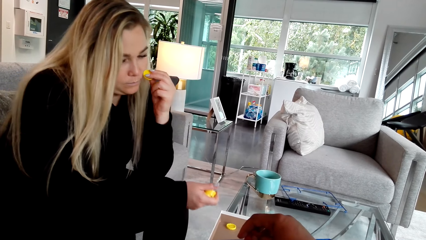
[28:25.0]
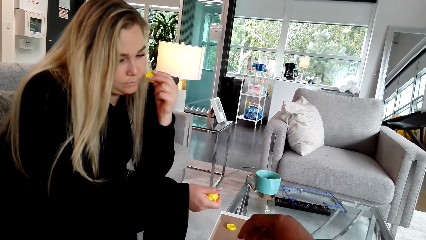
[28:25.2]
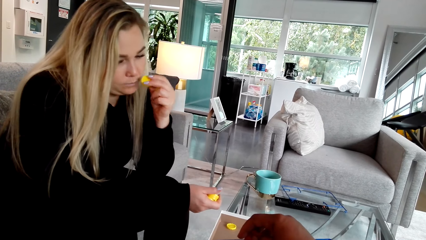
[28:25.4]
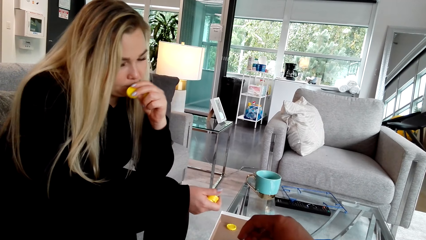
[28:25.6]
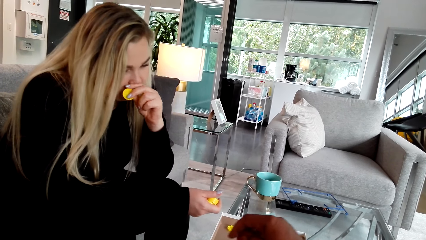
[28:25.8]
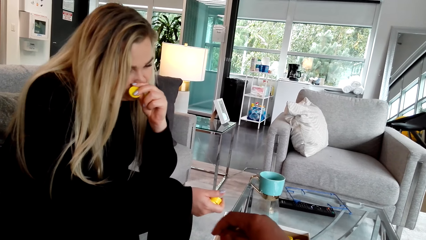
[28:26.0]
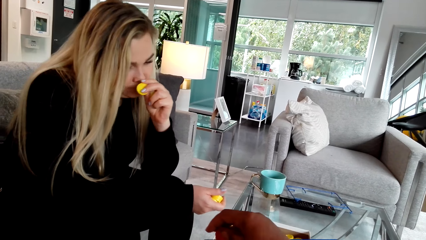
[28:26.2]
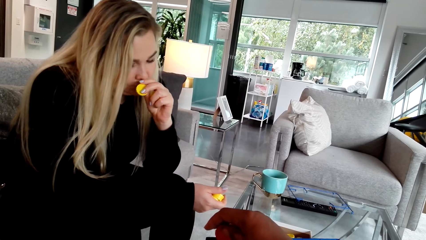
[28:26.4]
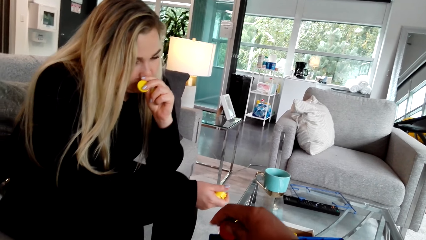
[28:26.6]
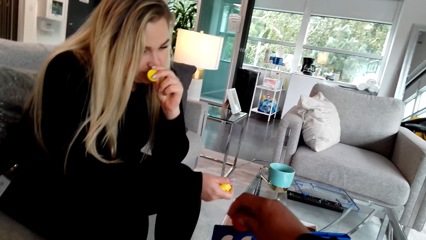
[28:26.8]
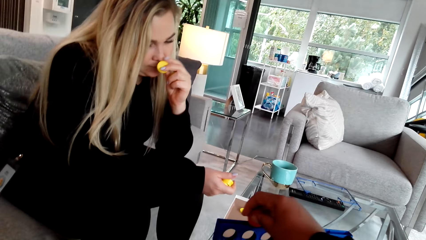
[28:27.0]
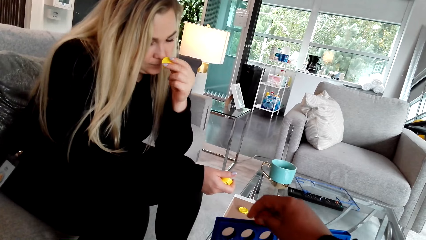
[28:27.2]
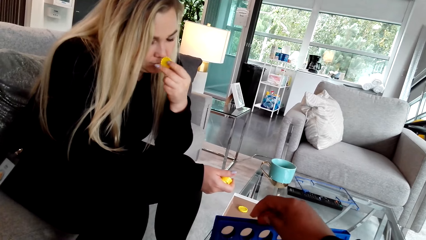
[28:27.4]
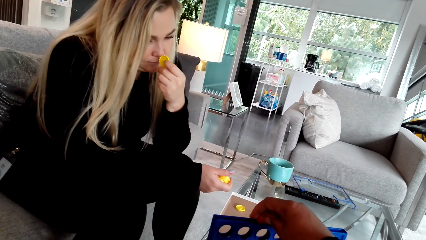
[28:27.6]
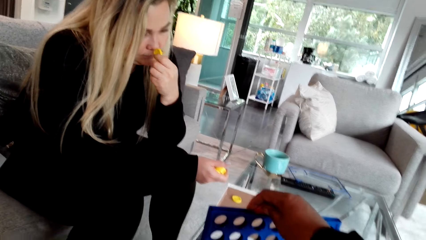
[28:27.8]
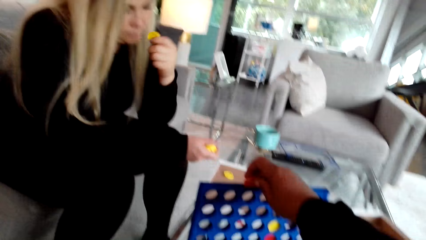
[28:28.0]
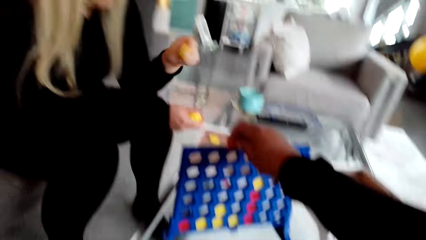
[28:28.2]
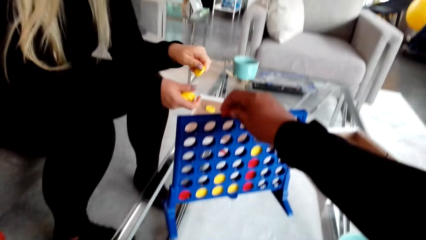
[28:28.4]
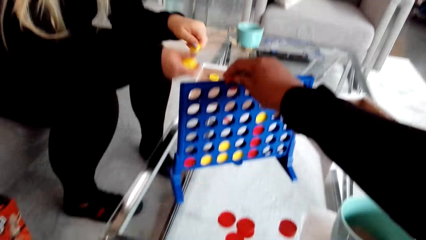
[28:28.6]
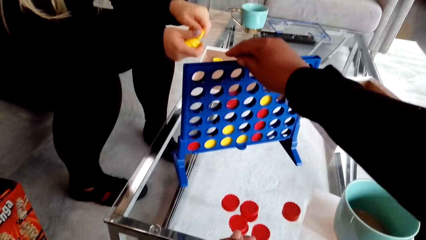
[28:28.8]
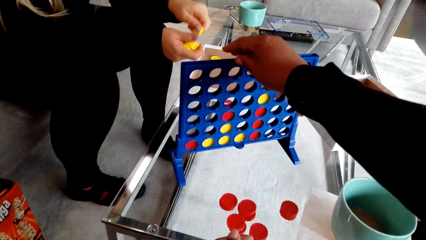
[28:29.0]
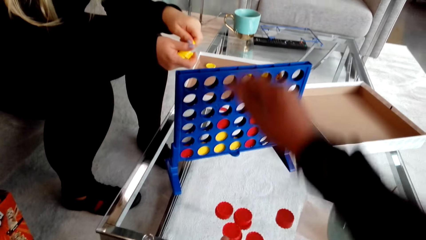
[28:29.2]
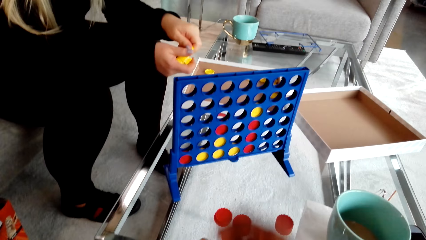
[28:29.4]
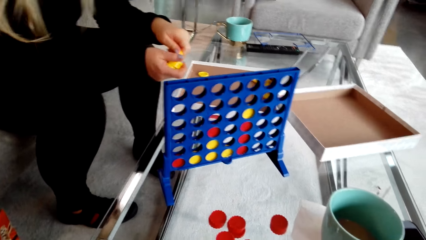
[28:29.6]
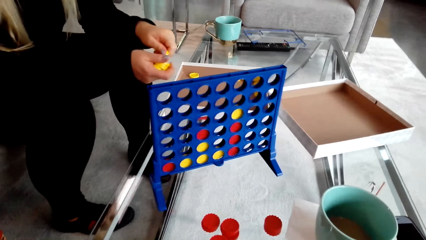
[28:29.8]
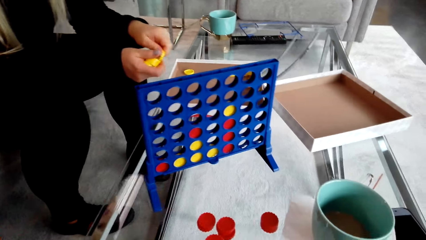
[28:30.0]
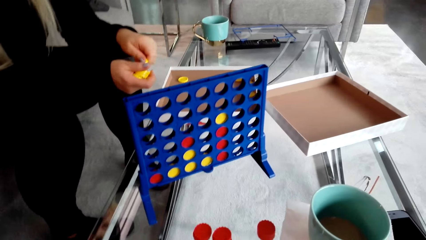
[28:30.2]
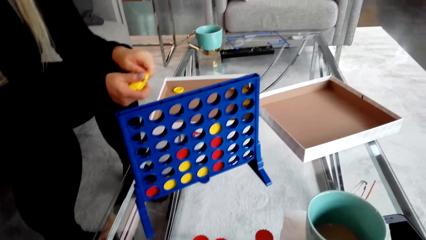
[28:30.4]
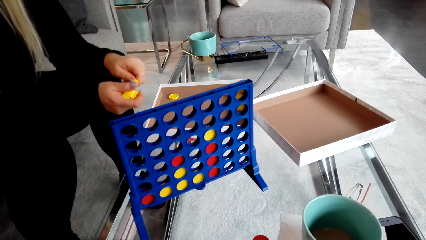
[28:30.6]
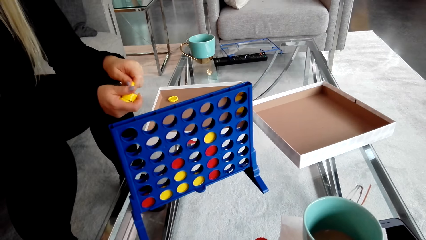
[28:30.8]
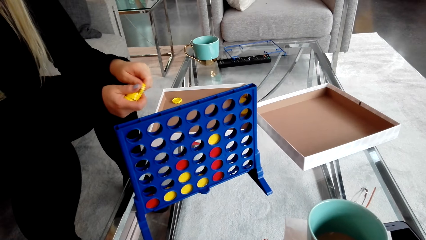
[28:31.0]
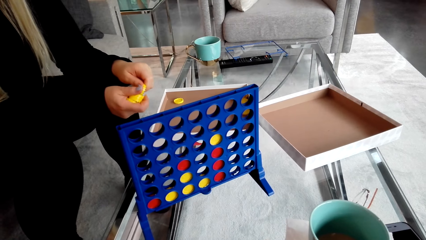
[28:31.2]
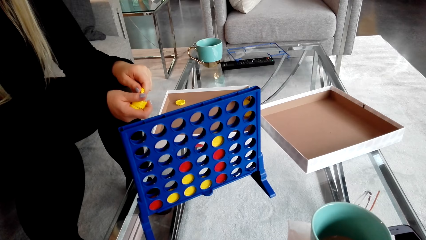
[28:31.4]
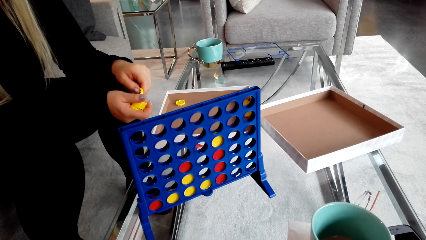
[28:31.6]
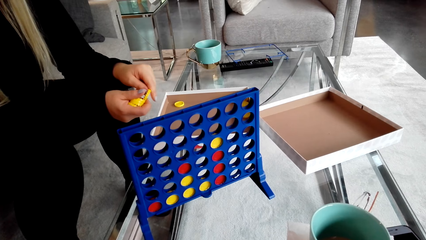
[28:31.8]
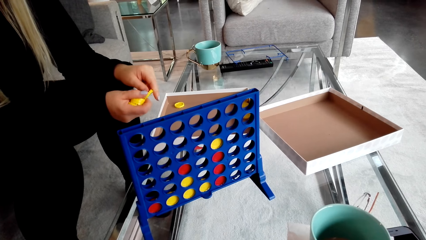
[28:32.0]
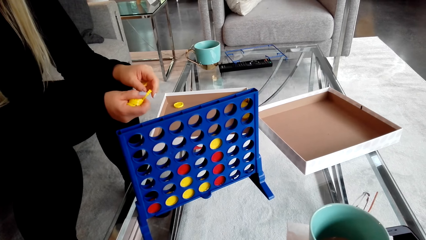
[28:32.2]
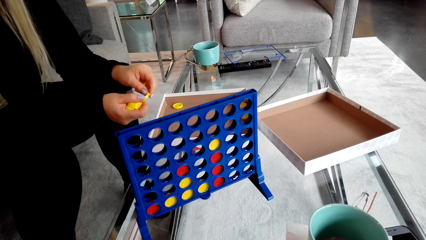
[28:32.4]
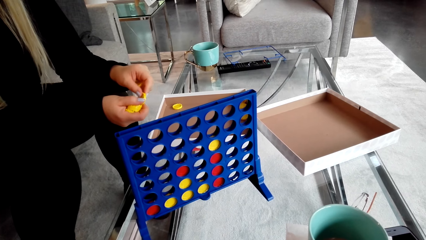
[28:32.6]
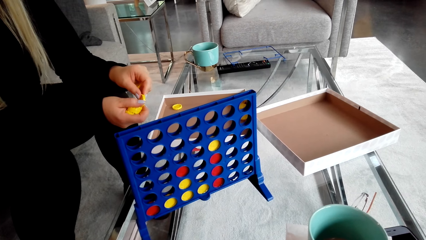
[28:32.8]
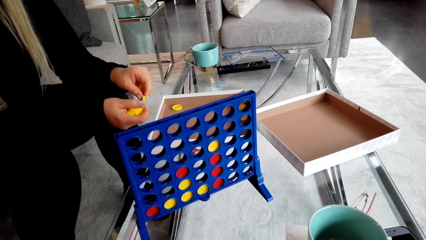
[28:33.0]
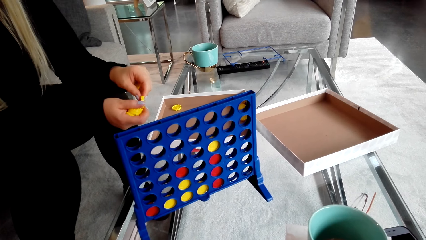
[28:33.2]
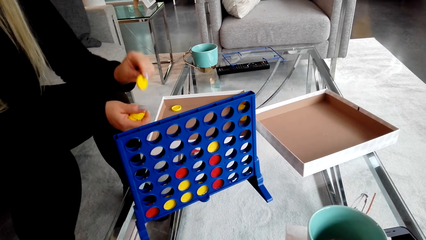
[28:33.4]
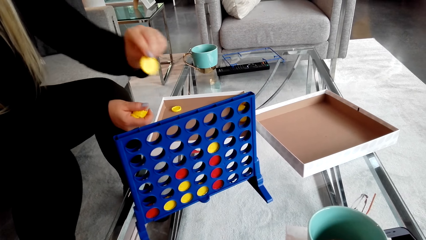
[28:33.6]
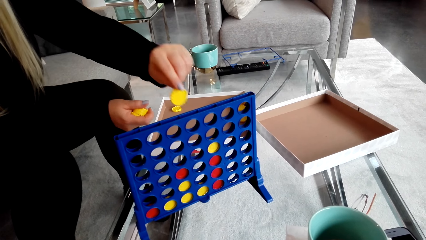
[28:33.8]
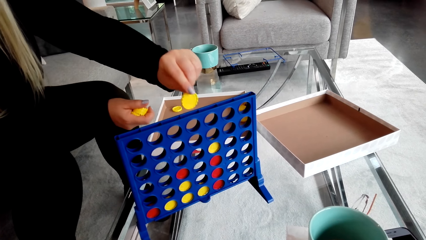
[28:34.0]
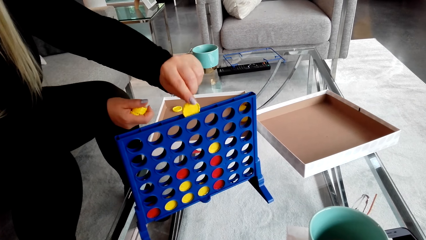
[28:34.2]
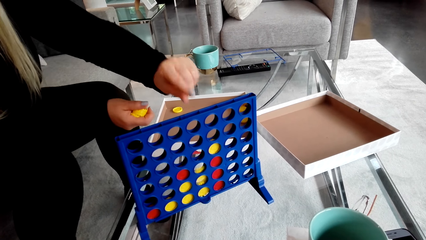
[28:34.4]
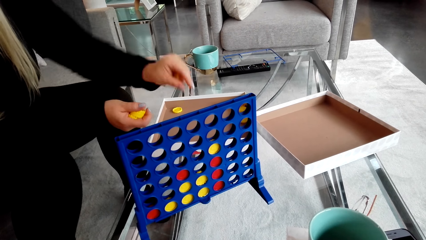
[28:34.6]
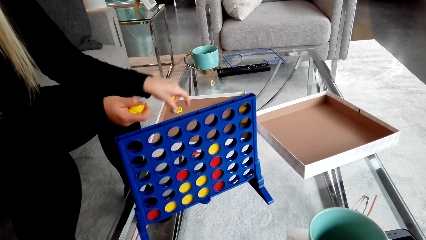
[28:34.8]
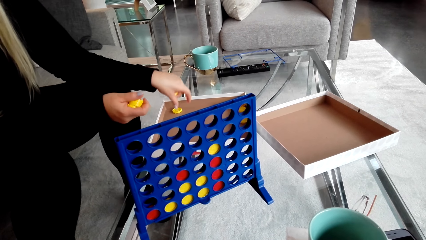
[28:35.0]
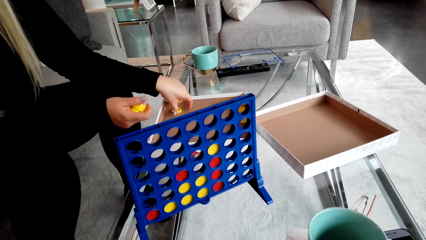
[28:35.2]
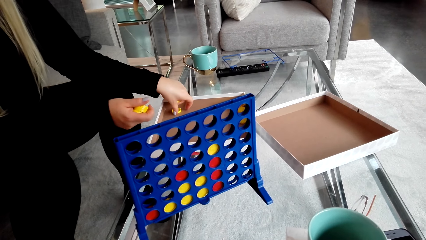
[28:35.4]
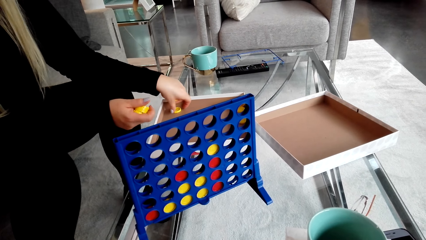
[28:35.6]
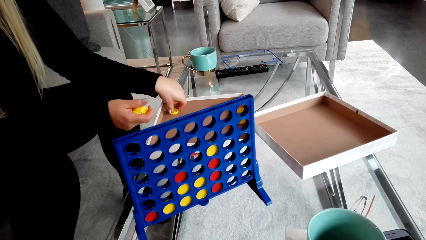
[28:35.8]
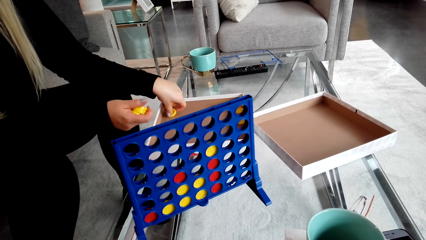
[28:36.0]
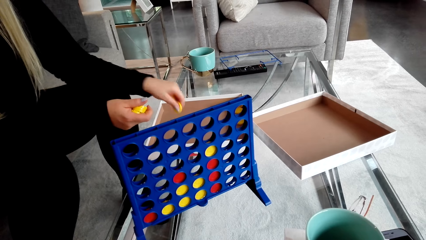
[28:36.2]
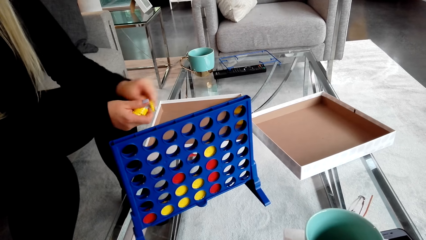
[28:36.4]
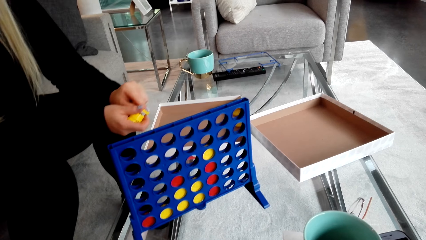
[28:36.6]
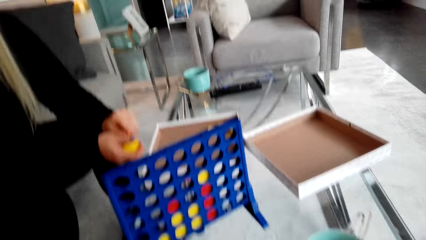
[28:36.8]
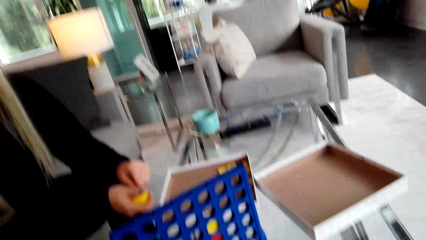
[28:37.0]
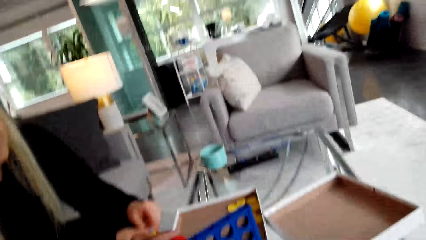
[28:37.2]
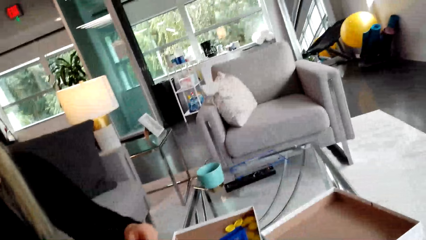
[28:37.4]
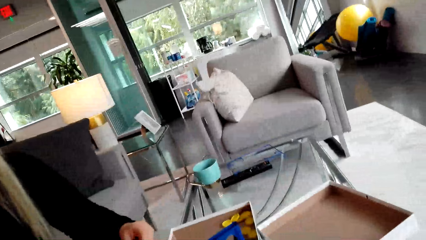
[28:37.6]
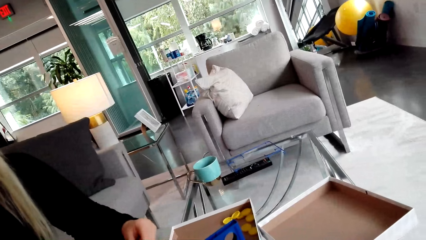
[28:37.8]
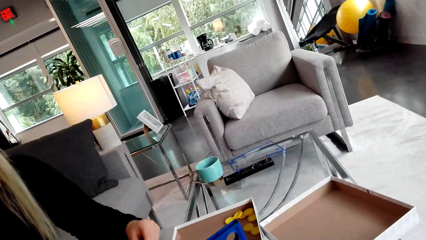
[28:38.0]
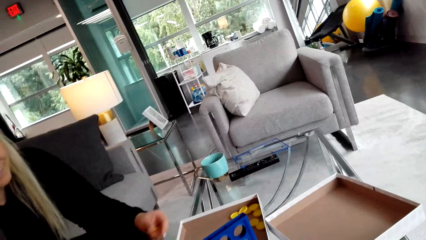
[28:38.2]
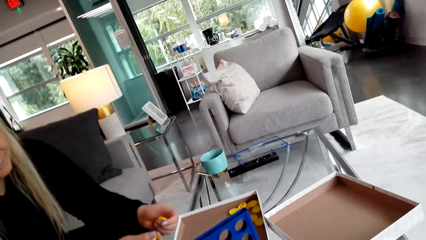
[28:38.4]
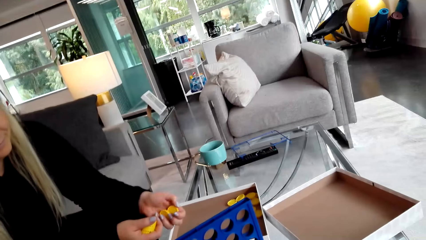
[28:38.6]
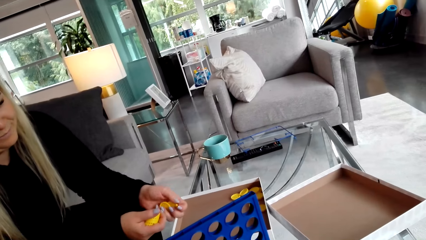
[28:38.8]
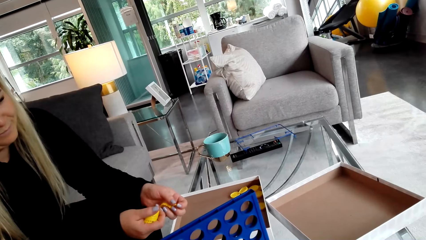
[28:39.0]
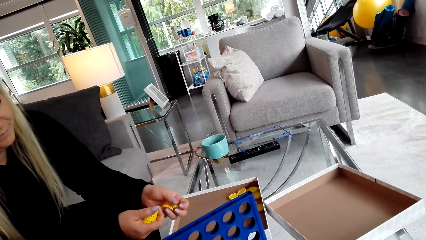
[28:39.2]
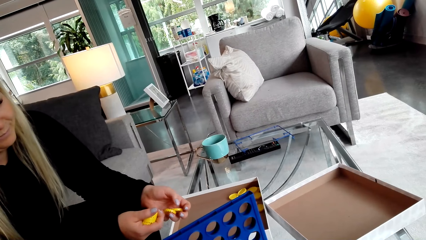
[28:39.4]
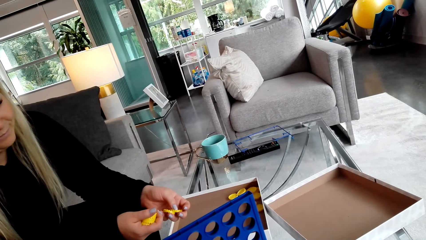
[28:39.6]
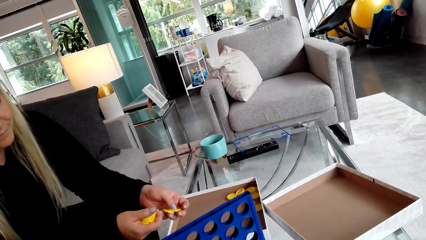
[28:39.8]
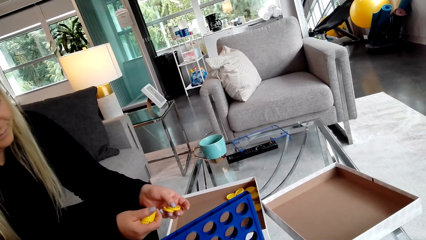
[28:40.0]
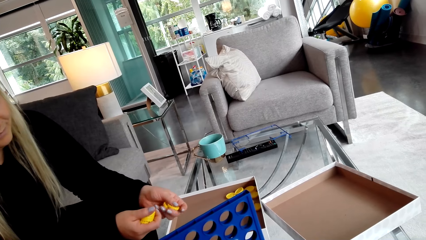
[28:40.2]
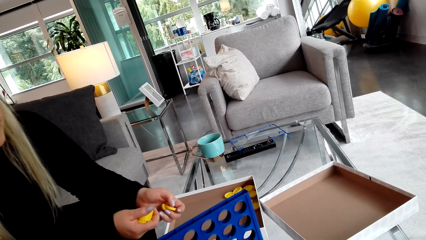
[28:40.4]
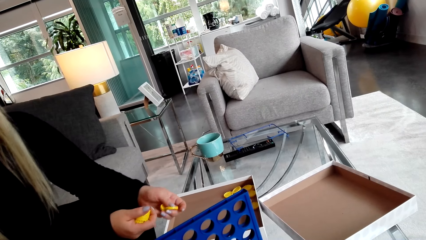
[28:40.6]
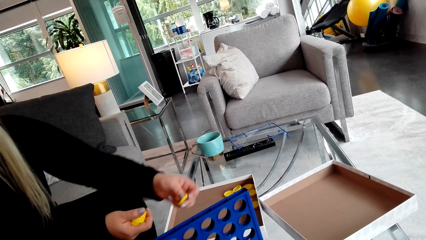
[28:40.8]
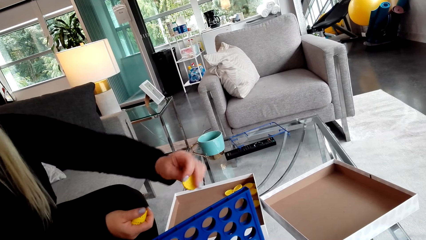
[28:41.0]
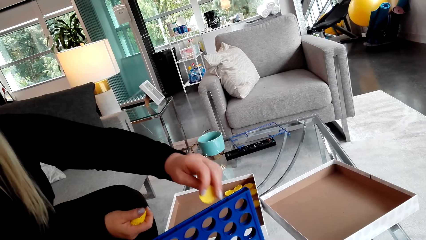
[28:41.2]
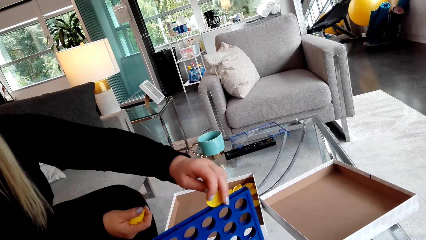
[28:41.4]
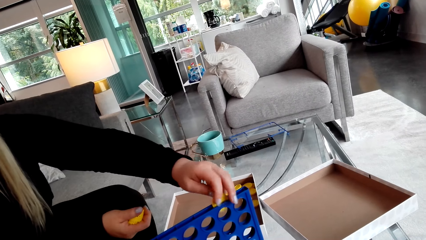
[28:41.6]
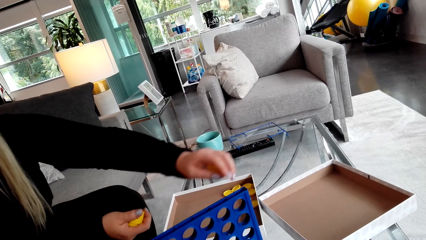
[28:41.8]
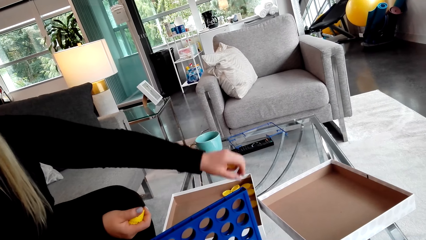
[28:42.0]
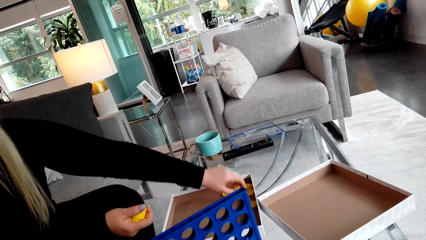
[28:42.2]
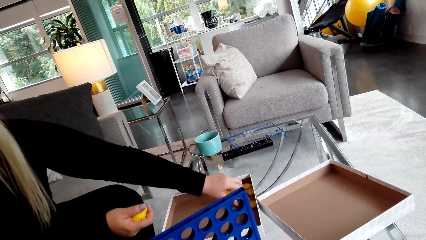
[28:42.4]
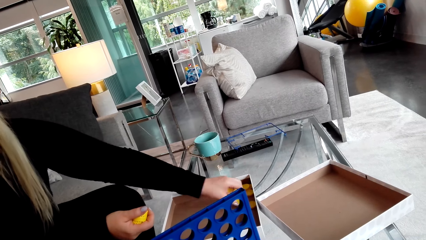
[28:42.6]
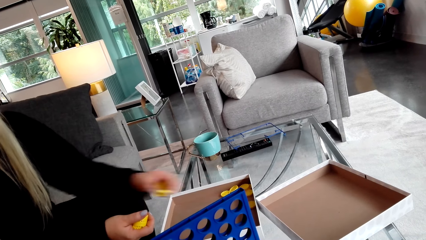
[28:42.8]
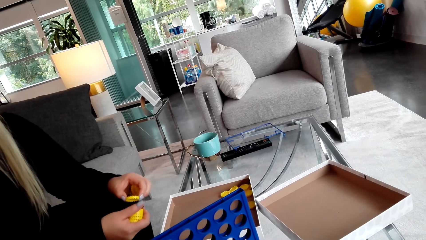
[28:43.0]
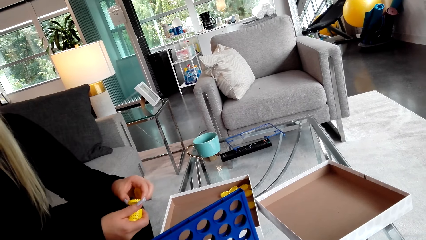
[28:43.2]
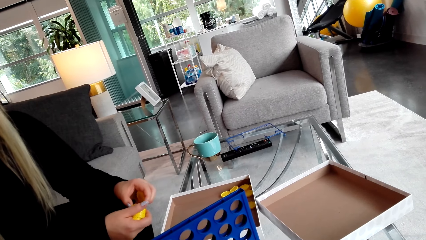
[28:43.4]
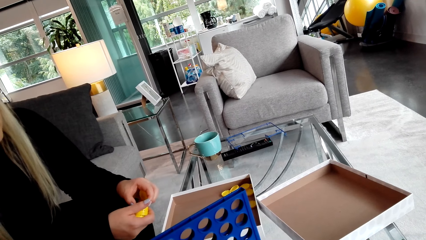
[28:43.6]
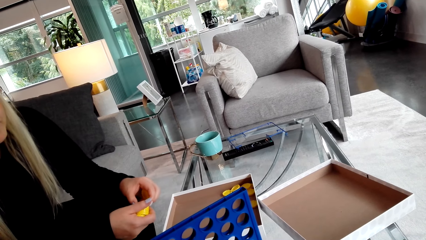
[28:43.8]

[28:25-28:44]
A woman places the lid in the crate. The camera wearer puts a bottle cap in something. The woman picks a lid. The camera wearer looks around. The woman places the lid in the crate. The woman picks a lid.
